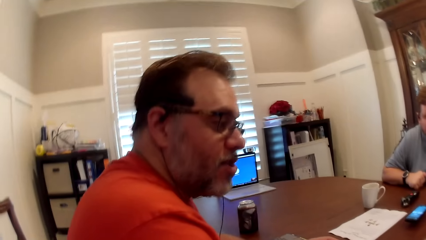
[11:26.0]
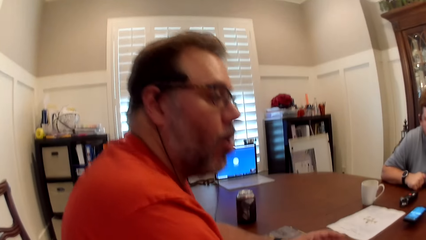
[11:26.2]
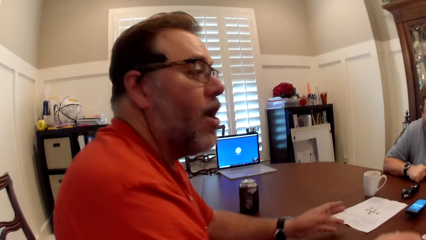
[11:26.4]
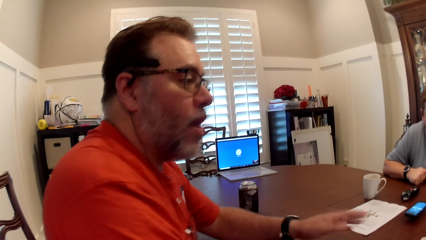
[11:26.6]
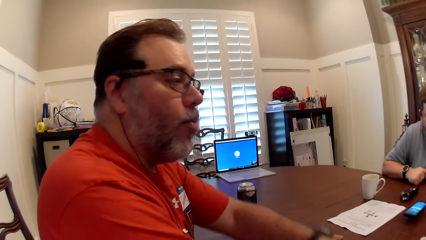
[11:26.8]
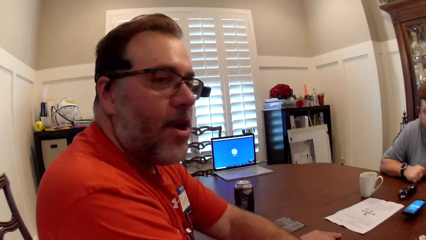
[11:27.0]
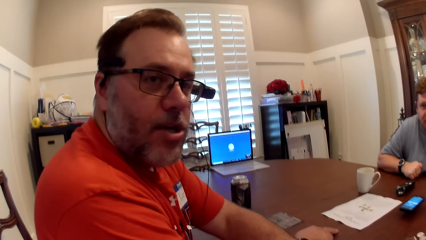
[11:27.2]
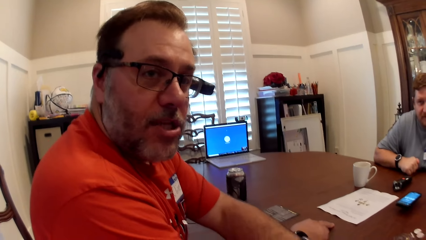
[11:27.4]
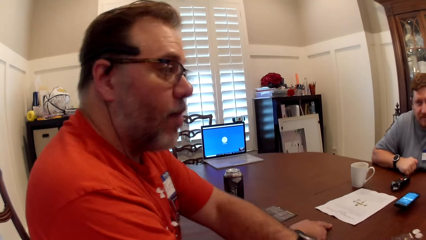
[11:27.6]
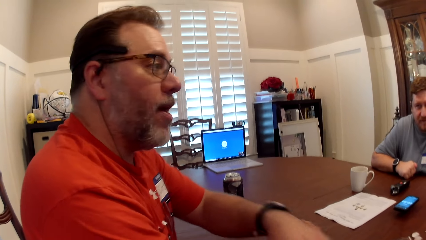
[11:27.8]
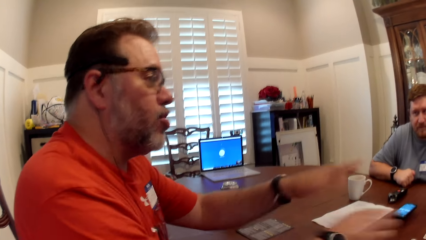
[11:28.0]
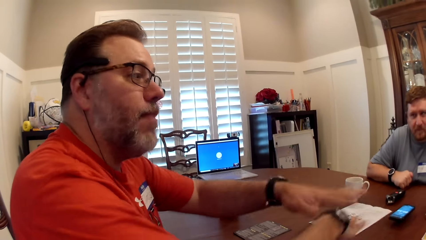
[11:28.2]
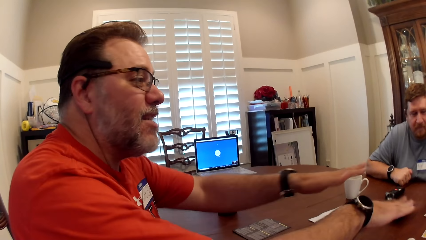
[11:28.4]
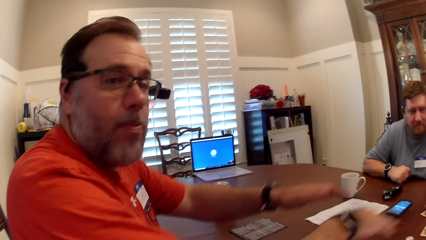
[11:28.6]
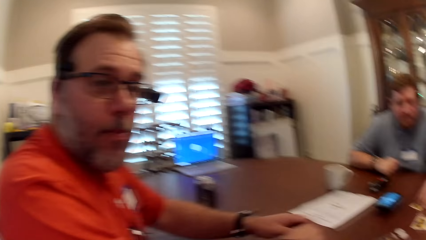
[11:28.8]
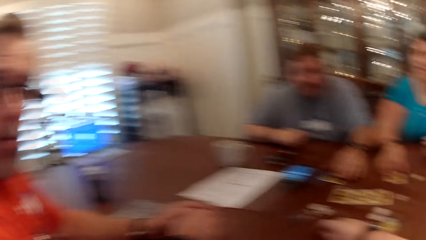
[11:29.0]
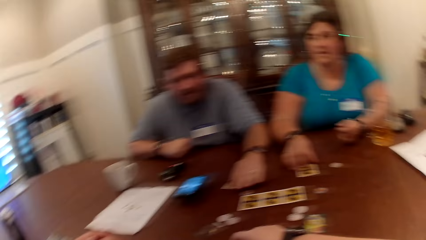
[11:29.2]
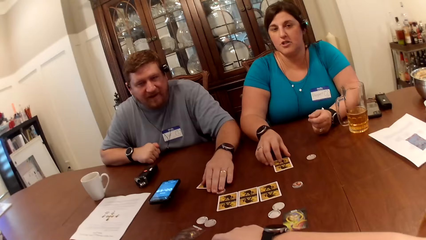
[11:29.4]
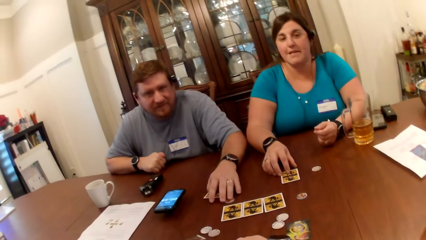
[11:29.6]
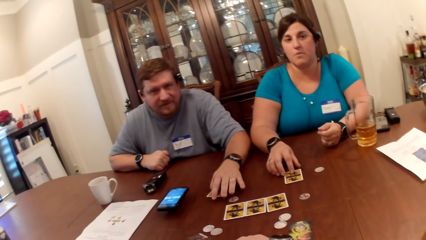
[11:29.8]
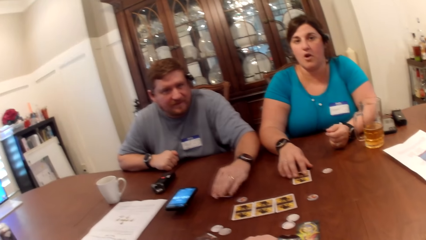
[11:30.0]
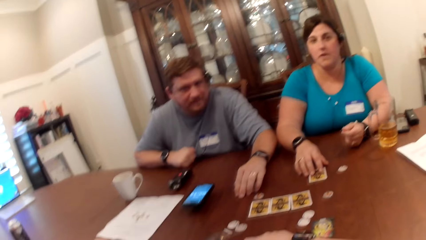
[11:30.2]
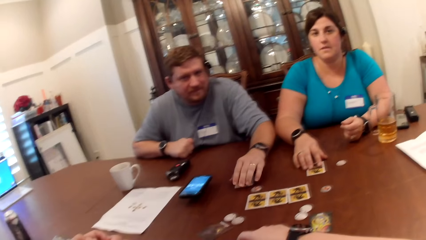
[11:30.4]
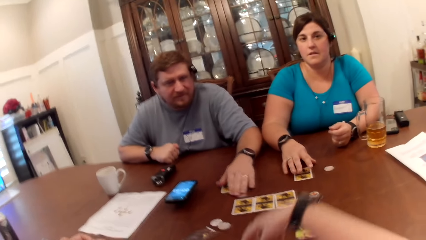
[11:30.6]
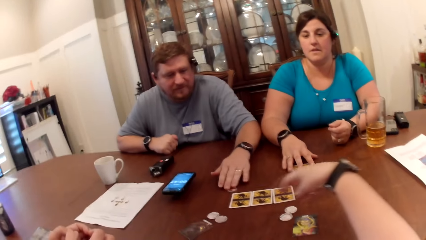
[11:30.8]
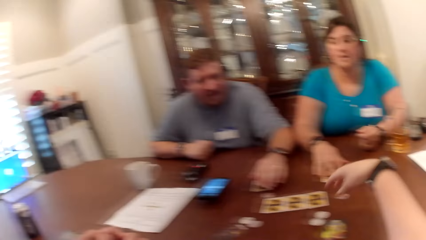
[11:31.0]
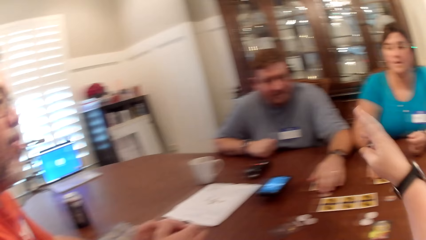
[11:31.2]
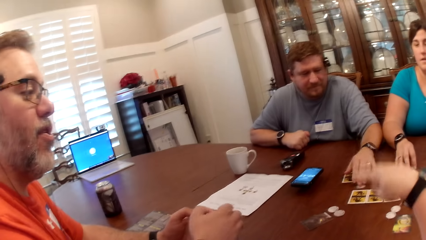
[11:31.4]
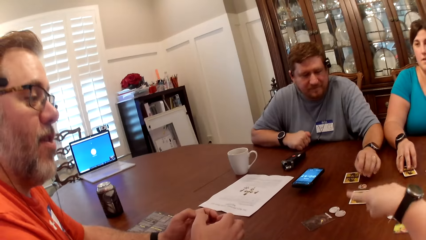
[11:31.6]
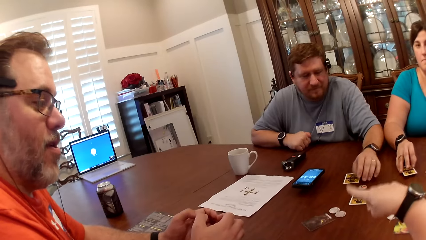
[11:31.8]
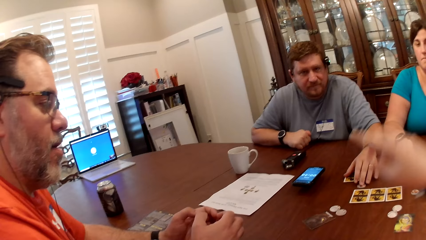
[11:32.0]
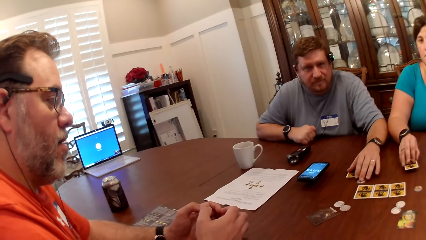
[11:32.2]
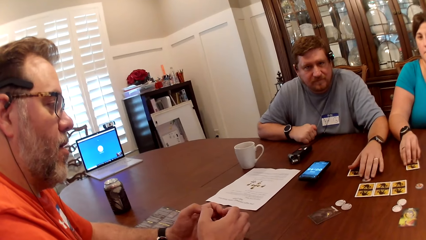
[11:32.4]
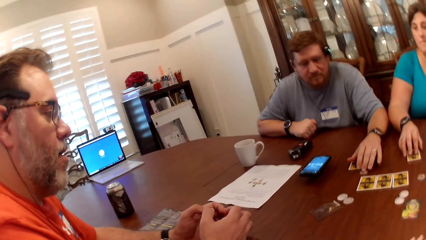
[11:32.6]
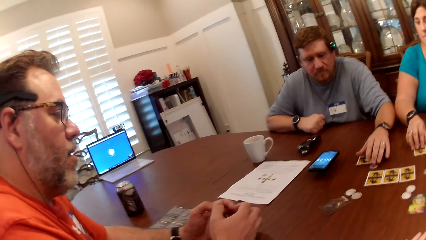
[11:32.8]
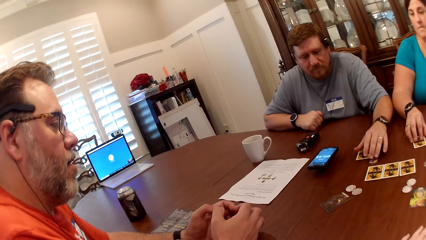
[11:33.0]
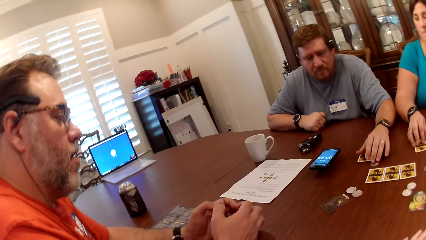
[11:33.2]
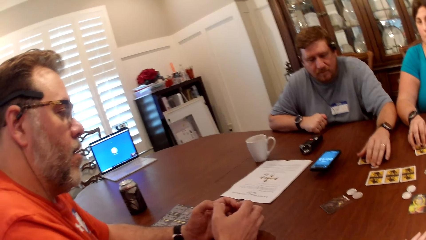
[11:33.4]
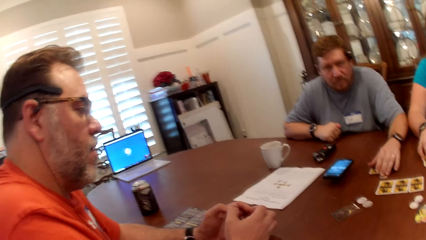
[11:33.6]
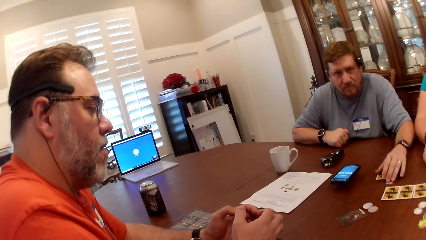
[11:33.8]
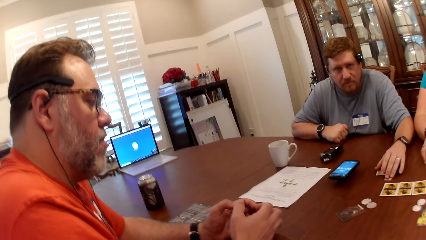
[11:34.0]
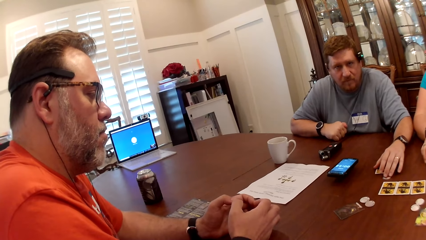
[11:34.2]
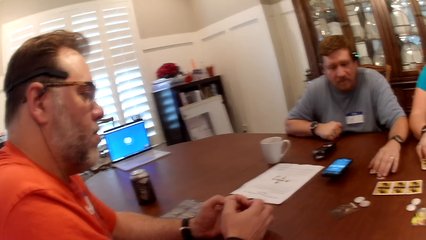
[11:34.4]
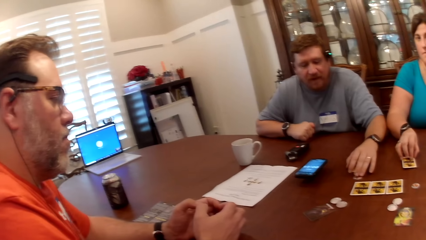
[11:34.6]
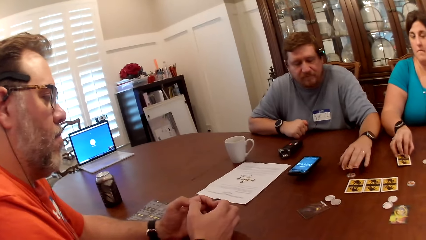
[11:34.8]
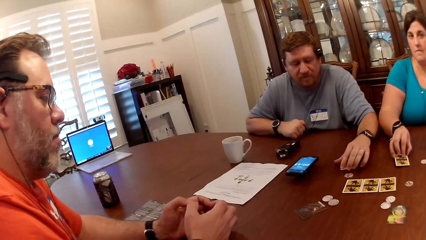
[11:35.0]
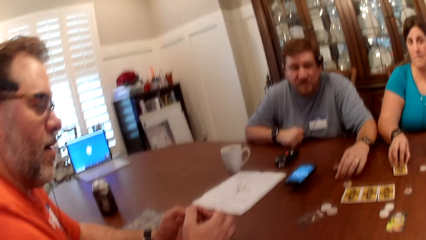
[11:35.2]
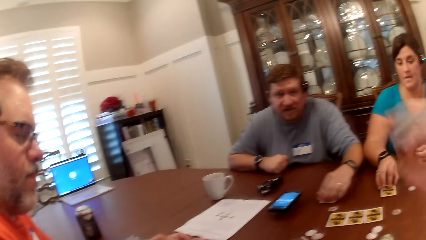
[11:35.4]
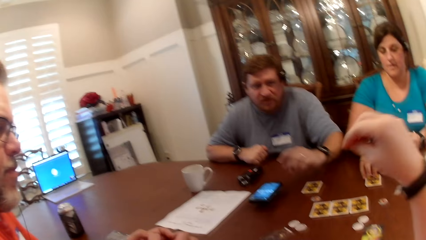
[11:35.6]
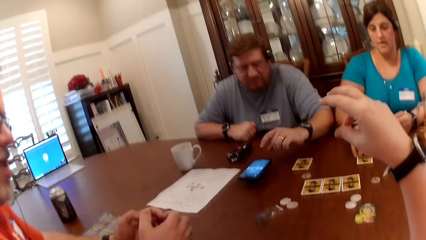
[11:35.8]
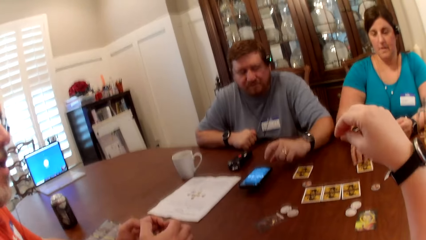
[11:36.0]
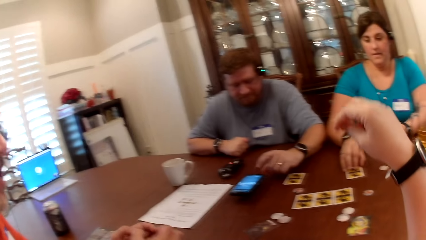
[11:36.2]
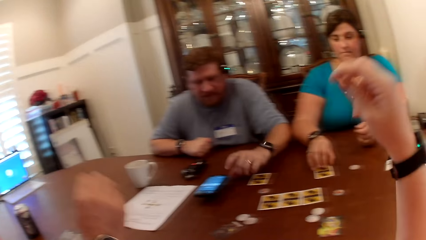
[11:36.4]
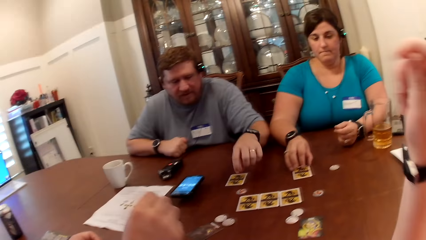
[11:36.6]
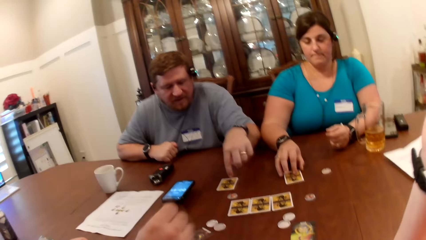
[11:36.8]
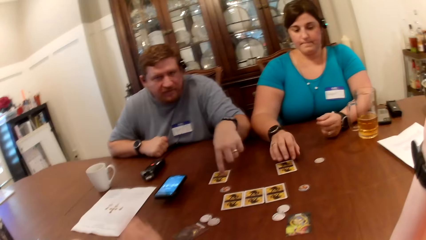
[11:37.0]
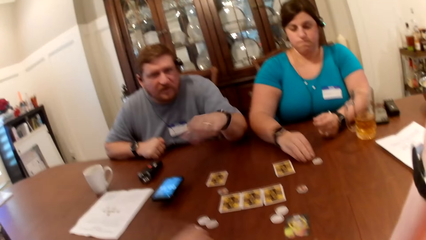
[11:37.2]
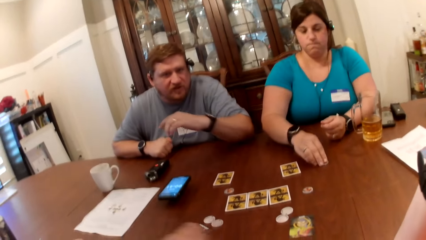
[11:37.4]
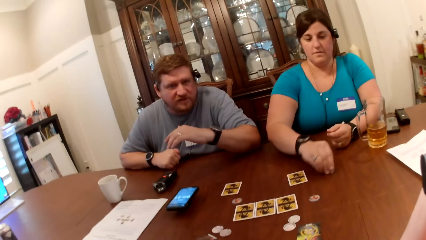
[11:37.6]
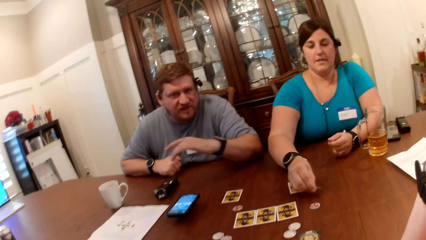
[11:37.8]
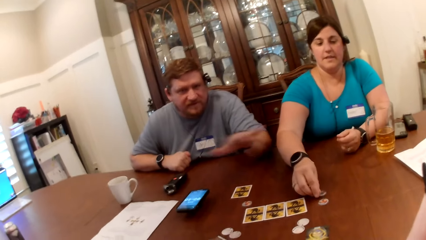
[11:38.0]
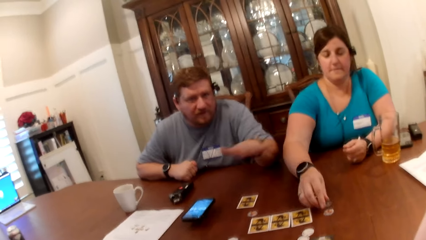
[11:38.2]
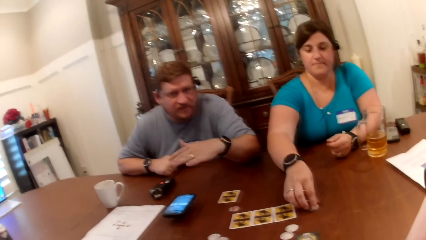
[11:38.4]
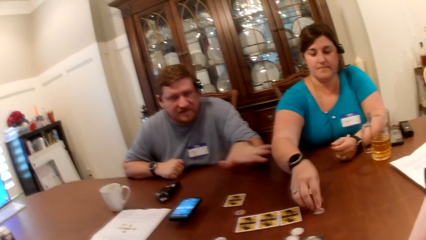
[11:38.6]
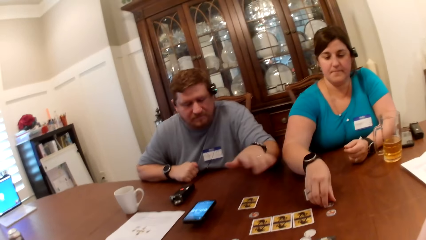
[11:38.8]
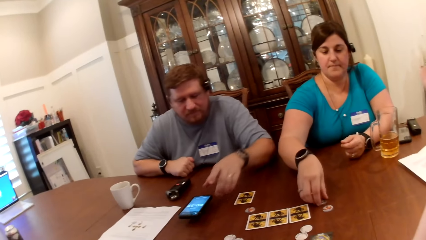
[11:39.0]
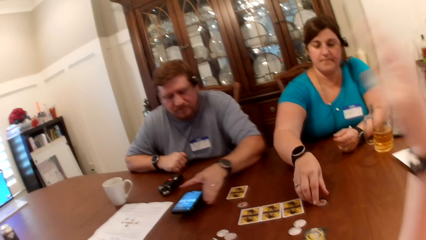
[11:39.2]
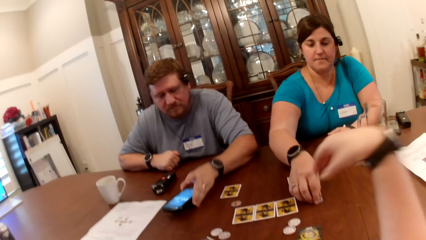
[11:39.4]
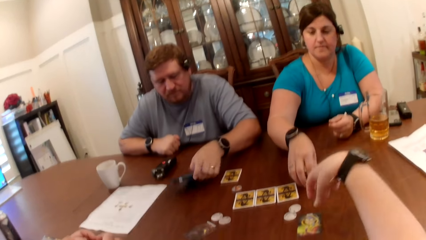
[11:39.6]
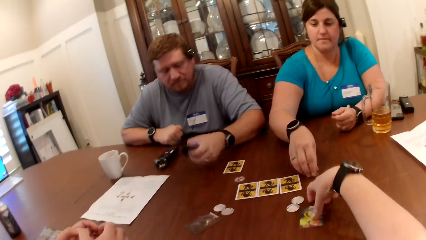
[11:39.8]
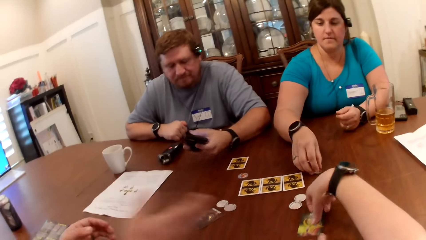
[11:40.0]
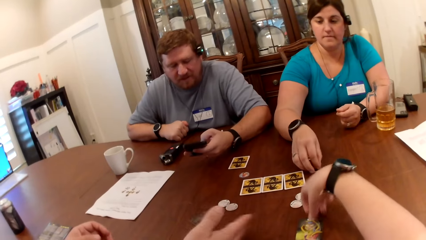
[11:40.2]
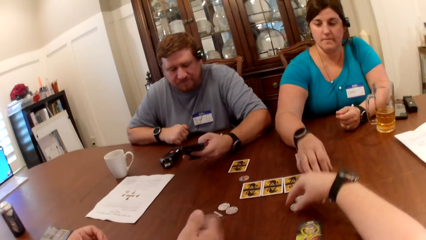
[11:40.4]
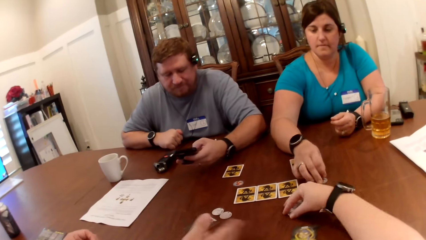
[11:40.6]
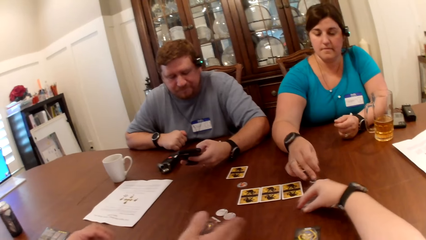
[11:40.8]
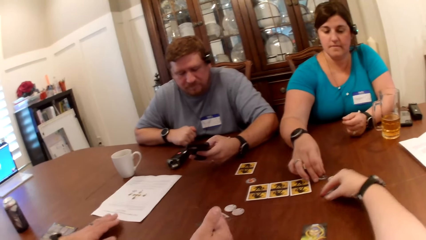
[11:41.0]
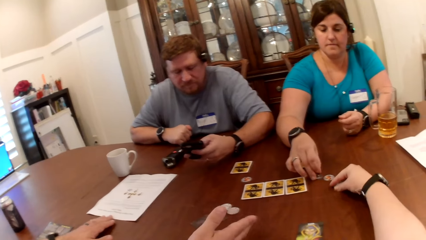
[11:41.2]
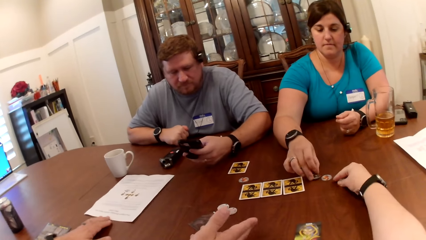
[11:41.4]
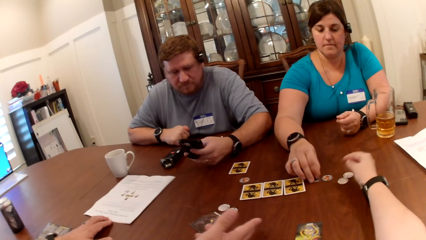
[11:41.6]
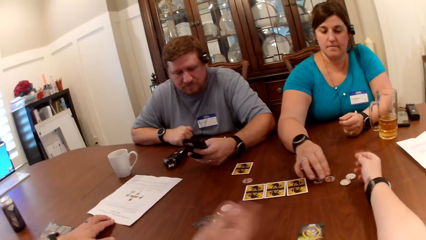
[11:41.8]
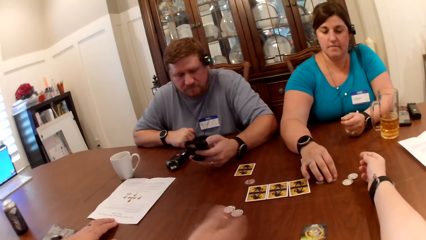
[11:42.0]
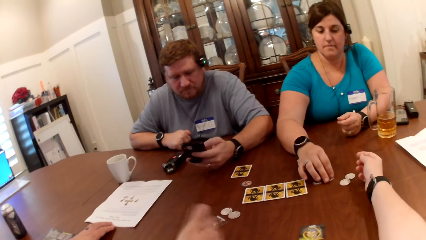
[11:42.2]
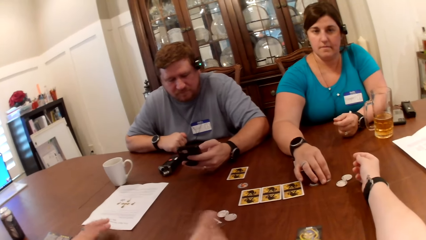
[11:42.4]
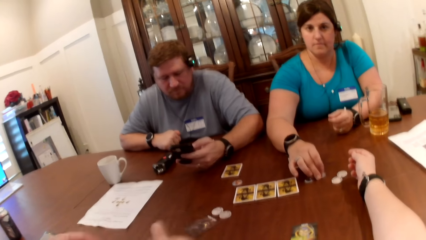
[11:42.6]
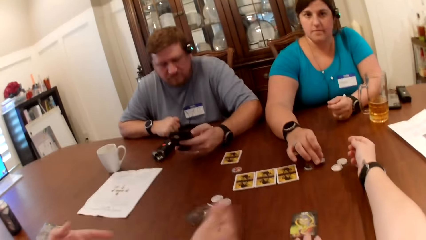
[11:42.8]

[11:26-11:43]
A man gesticulates with his hands. A woman converses with the camera wearer. Another man touches a coin. The other man converses with the camera wearer and gesticulates with his left hand. The first man converses with the camera wearer. The first man gesticulates with his right hand. The camera wearer interacts with the friends. The woman flips a token on the table with her right hand. The woman touches the coin. The woman adjusts the tokens on the table with her right hand. The other man picks up a mobile phone on the table with his left hand. The camera wearer adjusts the tokens on the table with her right hand. The other man operates the phone in his left hand. The camera wearer touches the coin. The first man adjusts a paper on the table with his left hand.
